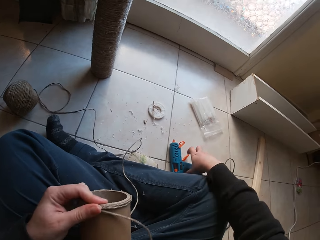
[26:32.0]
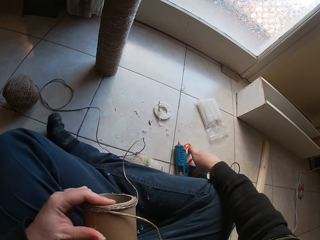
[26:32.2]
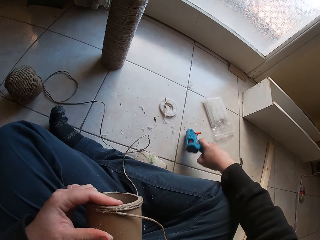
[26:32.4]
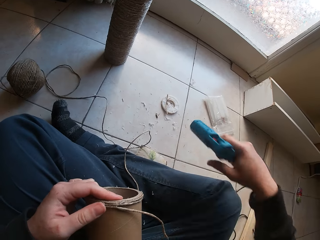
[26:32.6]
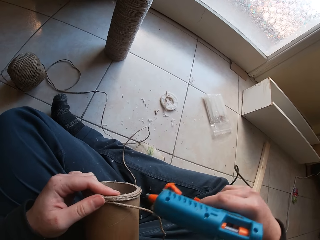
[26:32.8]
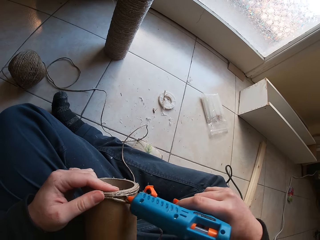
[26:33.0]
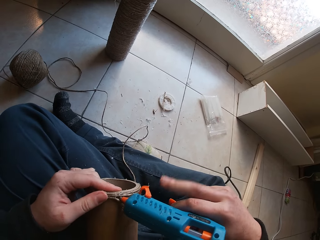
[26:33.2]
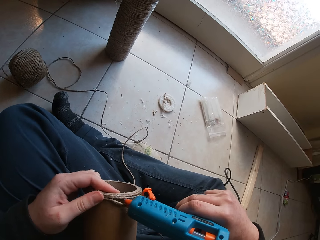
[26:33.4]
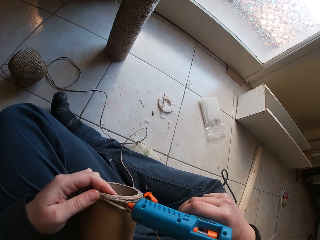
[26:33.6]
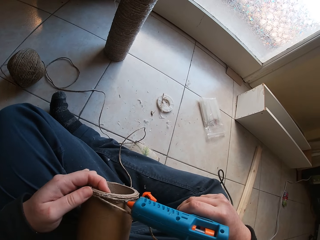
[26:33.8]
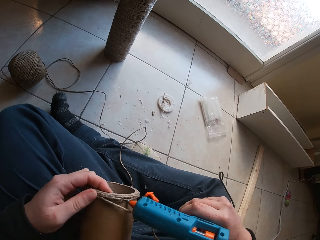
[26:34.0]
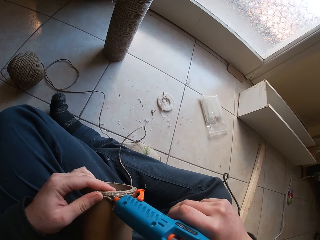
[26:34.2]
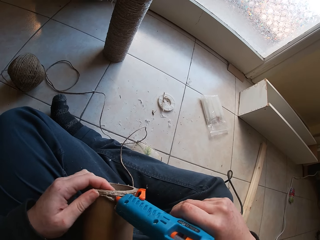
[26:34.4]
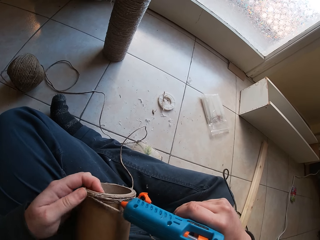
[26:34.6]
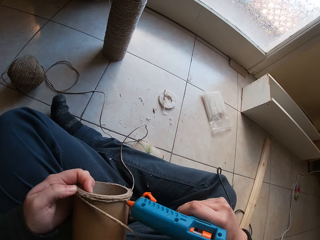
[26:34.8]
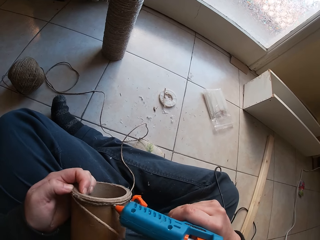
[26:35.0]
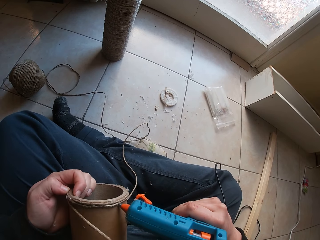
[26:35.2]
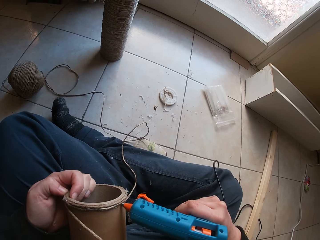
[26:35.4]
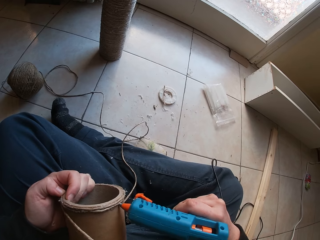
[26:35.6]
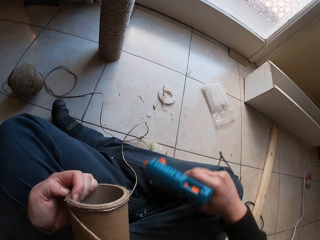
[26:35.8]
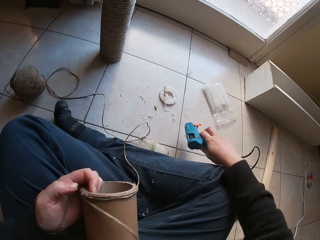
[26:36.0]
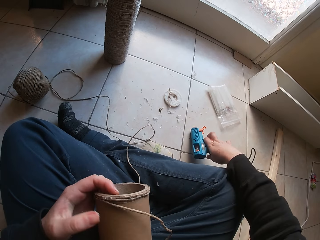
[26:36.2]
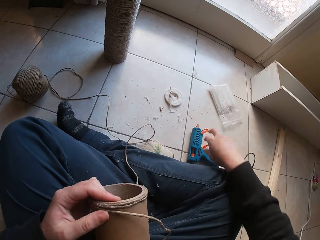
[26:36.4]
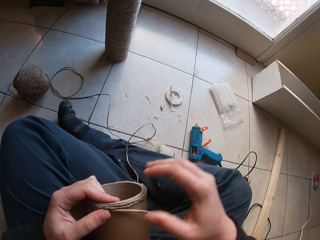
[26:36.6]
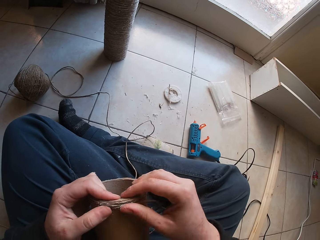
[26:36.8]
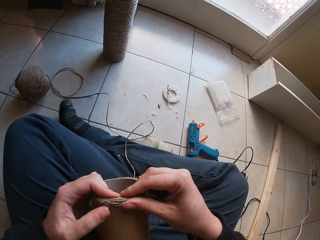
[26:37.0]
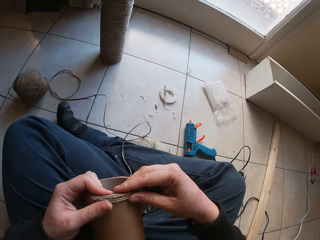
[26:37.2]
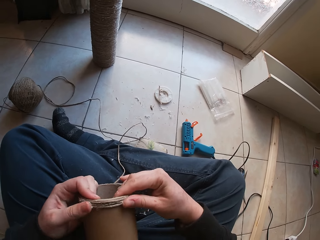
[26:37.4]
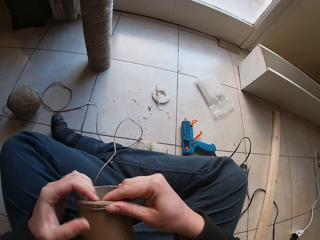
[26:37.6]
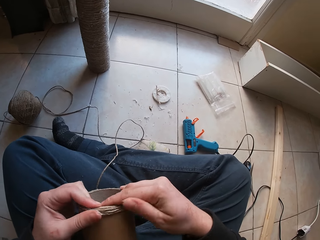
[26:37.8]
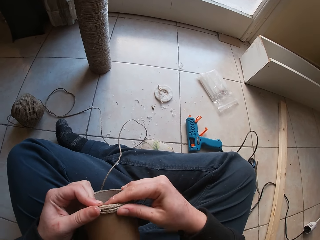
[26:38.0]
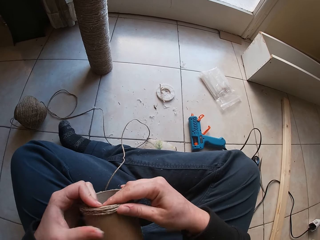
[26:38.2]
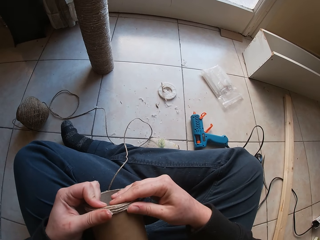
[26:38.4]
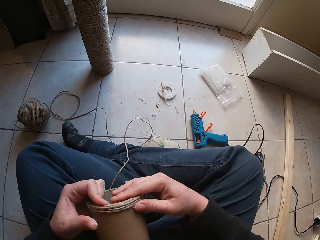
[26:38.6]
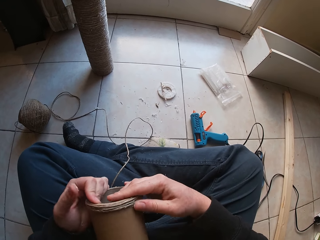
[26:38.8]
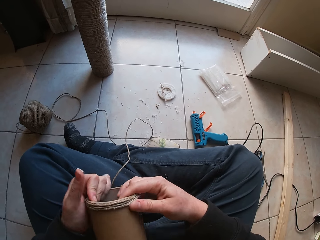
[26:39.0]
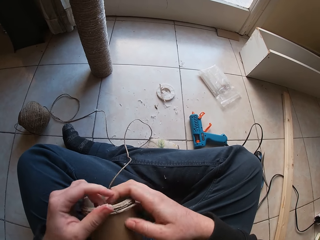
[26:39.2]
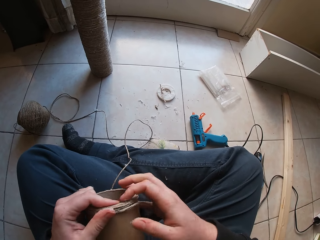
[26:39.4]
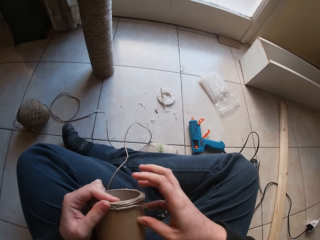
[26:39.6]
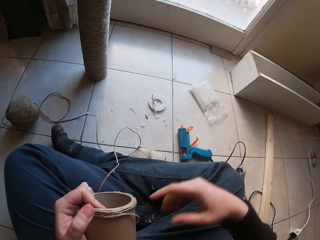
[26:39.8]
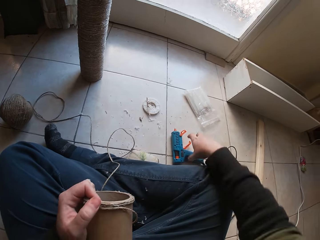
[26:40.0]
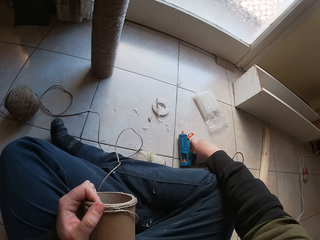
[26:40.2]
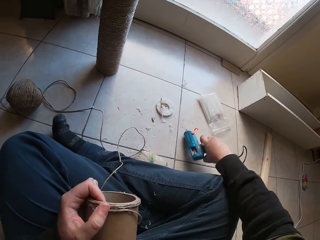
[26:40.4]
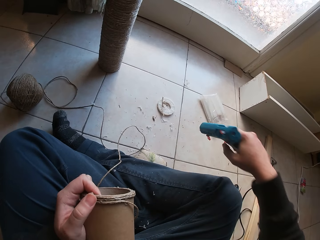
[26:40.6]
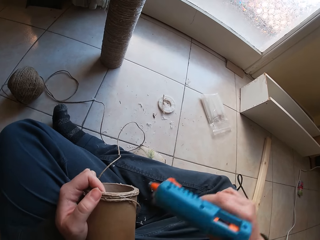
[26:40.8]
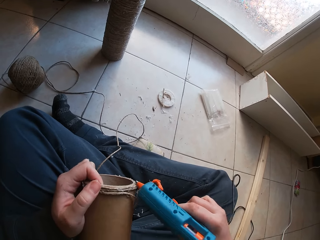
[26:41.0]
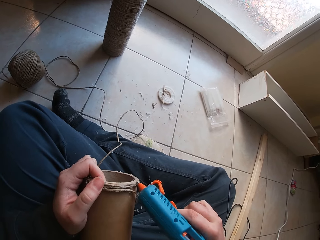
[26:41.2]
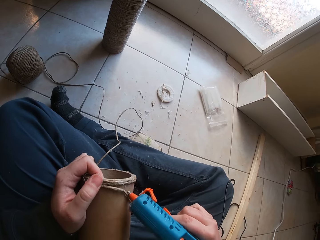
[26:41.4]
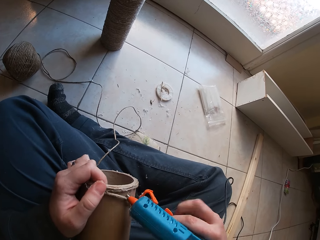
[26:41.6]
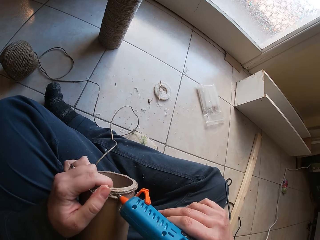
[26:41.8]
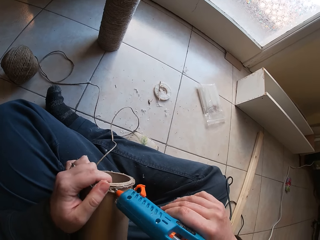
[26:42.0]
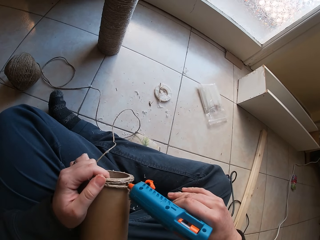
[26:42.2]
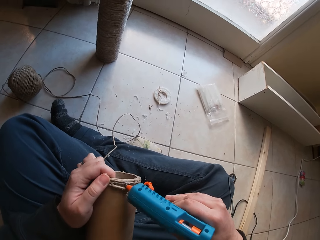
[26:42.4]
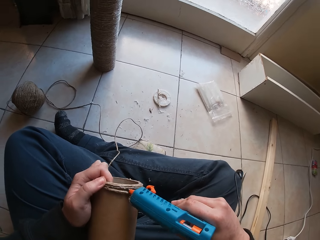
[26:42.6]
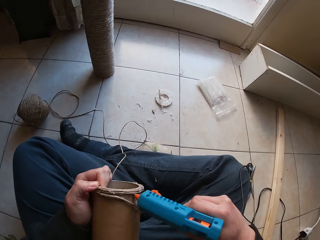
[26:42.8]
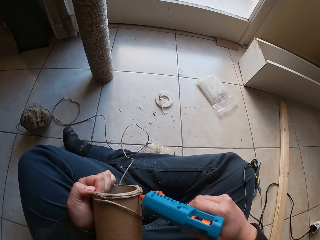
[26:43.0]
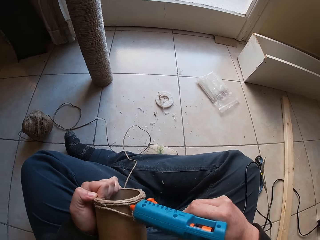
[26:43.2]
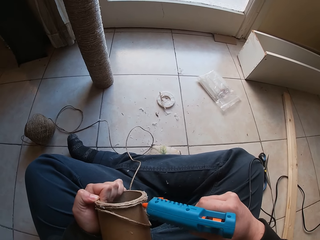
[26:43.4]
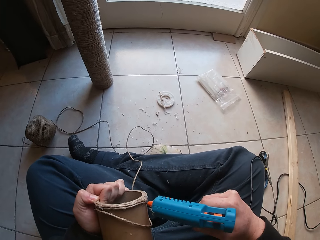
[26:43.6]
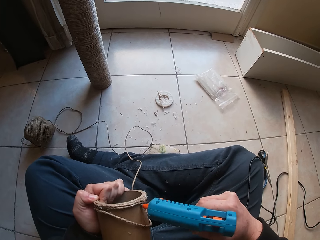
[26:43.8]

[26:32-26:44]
The camera wearer adjusts the thread with her hand. She picks up the glue gun on the floor with her right hand. She puts the glue on the cardboard tube in her left hand with the glue gun in her right hand. She drops the glue gun on the floor with her right hand. She wraps the yarn or thread around the cardboard tube in her left hand with her right hand. She picks up the glue gun on the floor with her right hand. She puts the glue on the cardboard tube in her left hand with the glue gun in her right hand.

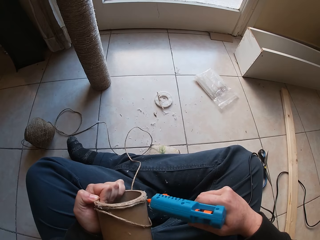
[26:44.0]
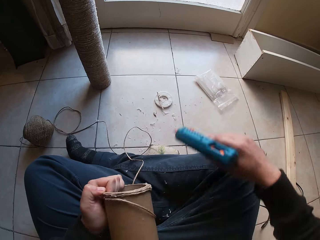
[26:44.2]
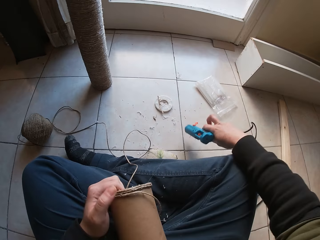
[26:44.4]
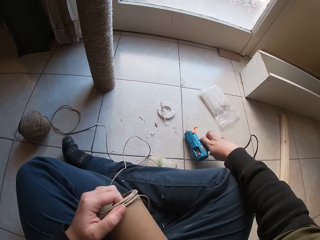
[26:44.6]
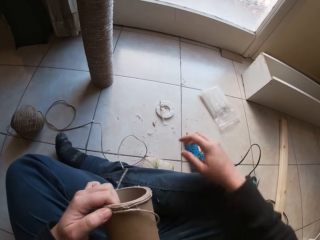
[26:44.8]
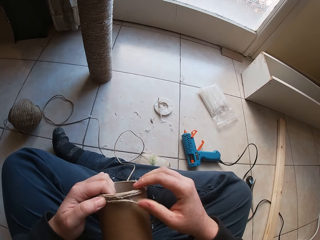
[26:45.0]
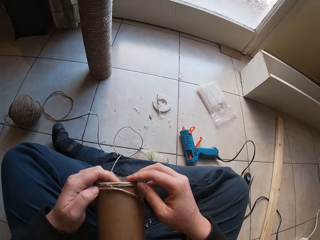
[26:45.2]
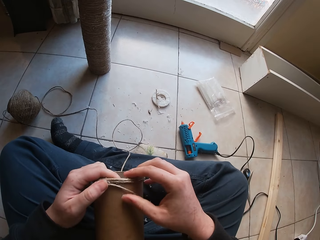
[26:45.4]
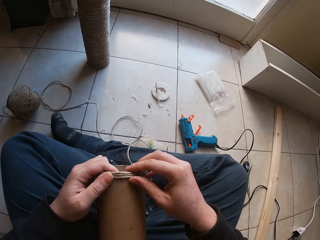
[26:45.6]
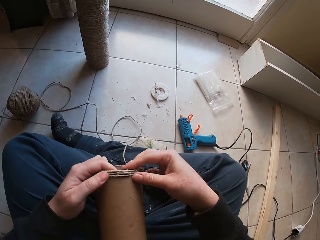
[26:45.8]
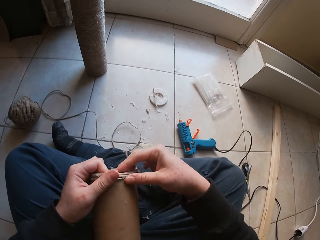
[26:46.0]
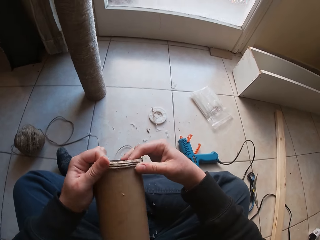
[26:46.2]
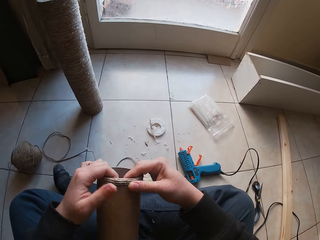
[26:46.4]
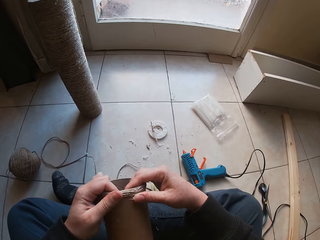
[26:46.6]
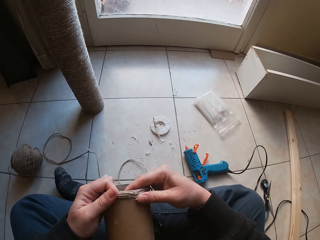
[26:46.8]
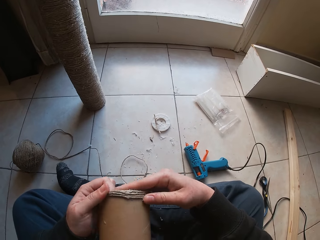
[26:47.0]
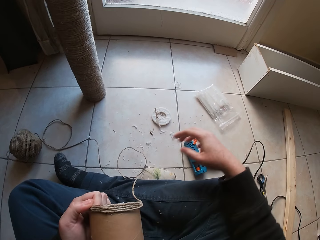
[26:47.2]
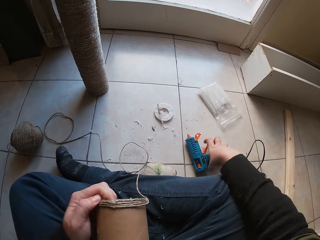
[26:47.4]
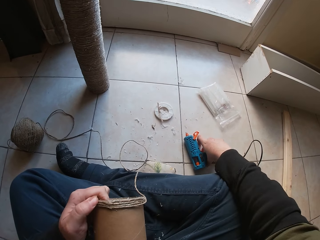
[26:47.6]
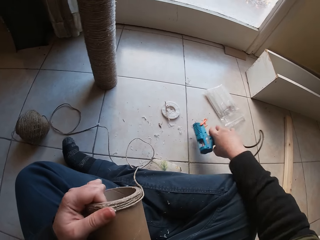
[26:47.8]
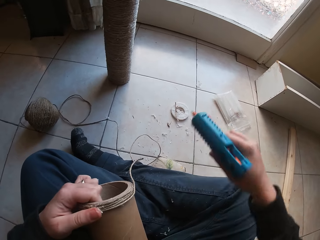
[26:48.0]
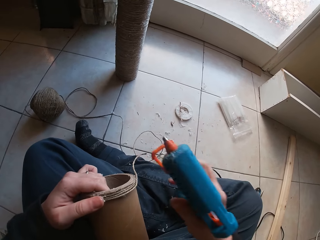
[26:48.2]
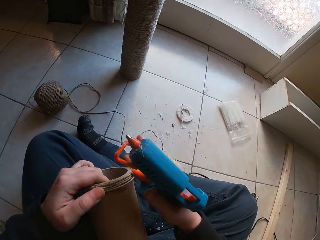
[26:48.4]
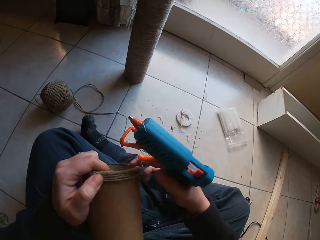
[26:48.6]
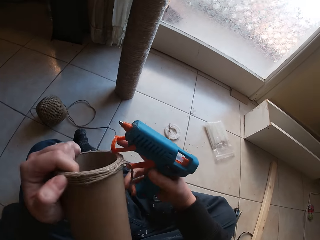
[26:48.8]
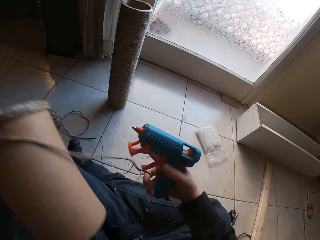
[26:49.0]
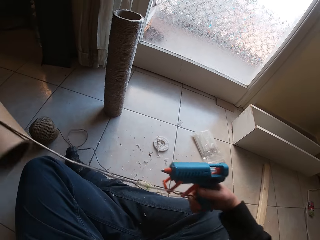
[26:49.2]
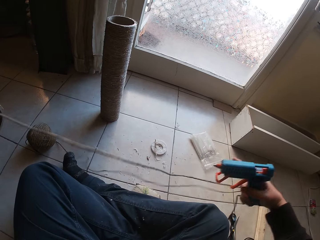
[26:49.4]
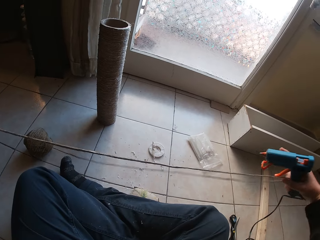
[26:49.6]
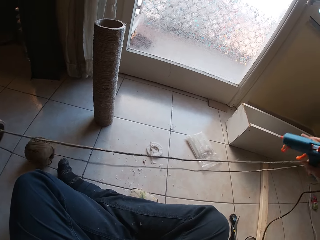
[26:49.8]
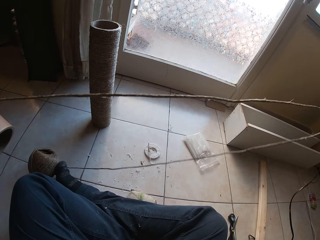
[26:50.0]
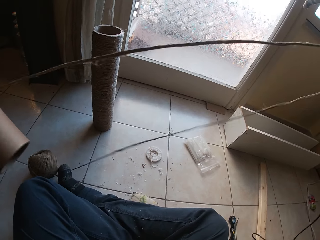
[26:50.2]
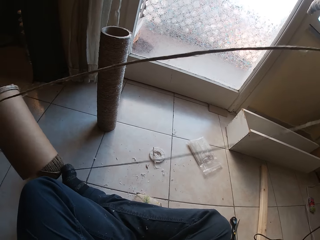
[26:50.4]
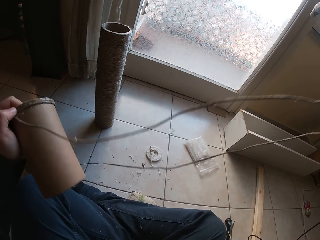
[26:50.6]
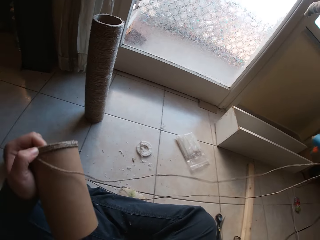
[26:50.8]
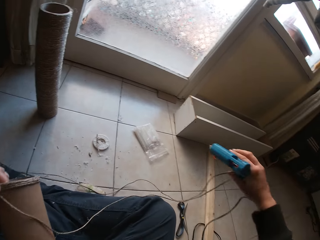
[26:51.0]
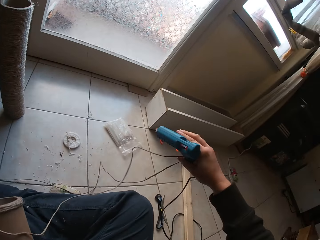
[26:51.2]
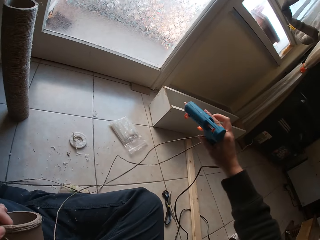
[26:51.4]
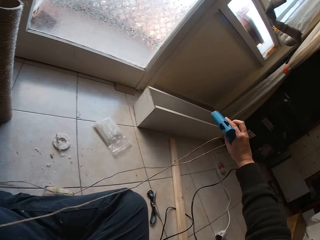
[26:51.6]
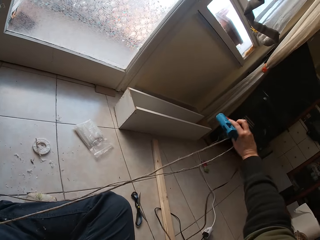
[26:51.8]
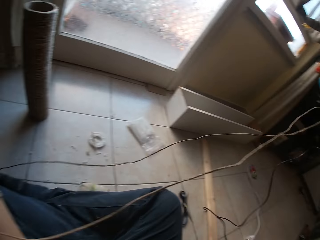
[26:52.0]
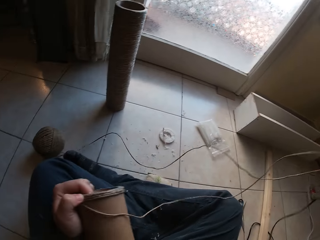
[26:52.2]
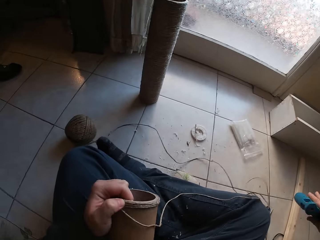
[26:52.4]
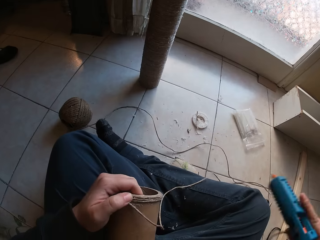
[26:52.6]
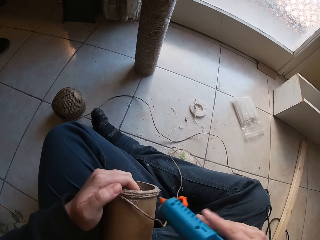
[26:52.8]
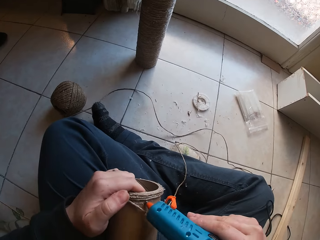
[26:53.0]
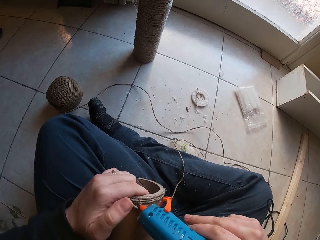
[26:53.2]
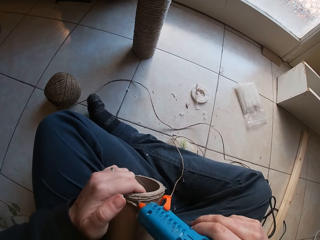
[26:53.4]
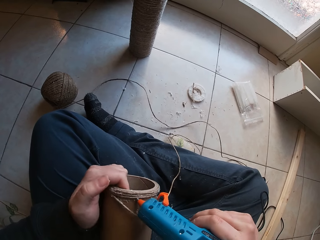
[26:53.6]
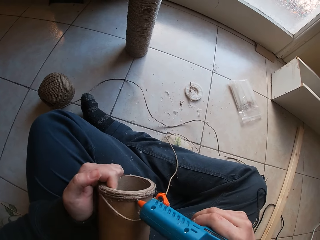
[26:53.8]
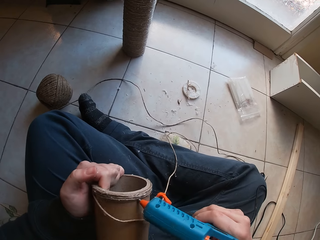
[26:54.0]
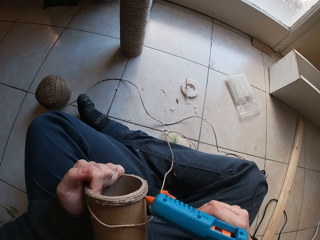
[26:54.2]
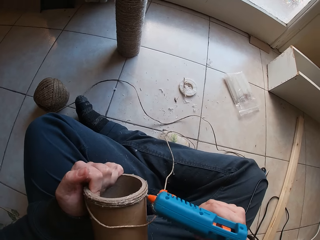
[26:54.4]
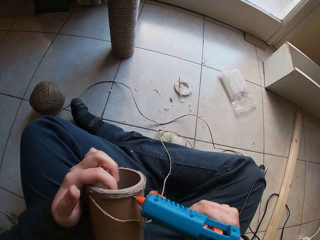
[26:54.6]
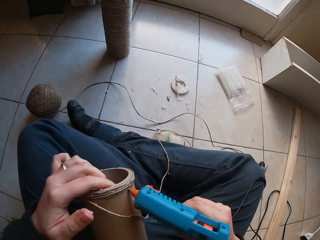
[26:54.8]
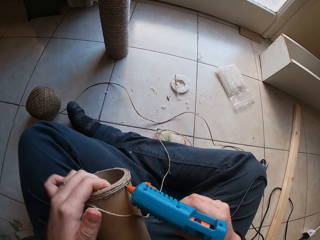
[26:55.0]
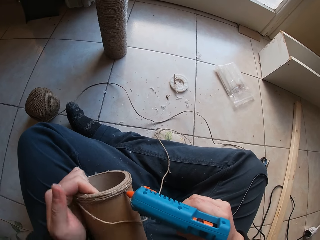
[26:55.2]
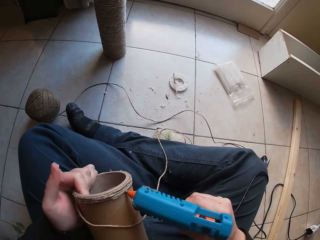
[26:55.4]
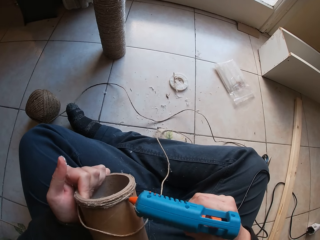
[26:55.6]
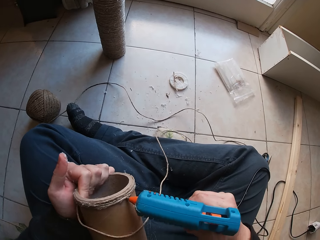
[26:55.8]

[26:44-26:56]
The camera wearer drops the glue gun on the floor with her right hand. She places the thread on the pulley. She wraps the yarn around the cardboard tube in her left hand with her right hand. She picks up the glue gun on the floor with her right hand. She adjusts the thread with her hand. She pulls the yarn on the floor with her right hand. She puts the glue on the cardboard tube in her left hand with the glue gun in her right hand.
